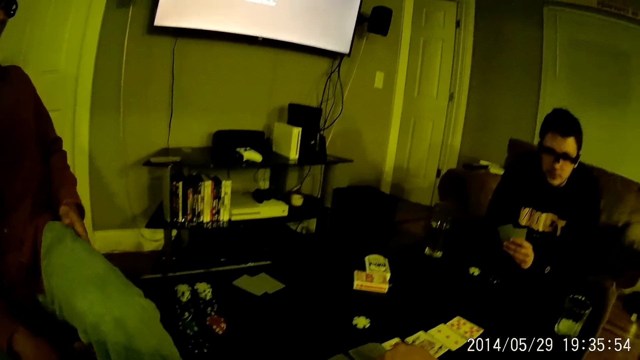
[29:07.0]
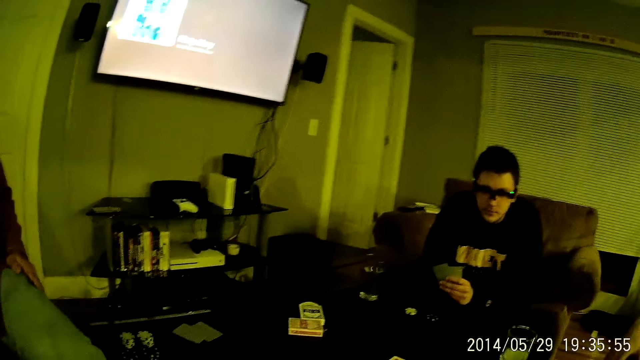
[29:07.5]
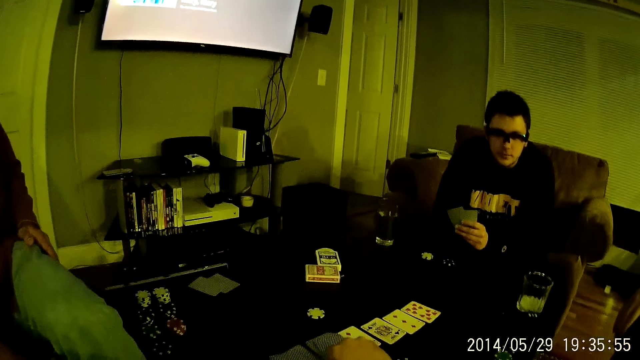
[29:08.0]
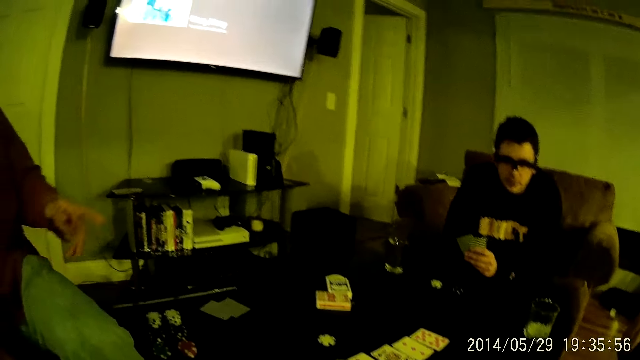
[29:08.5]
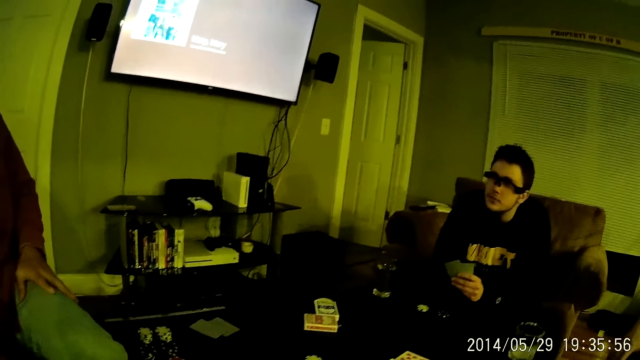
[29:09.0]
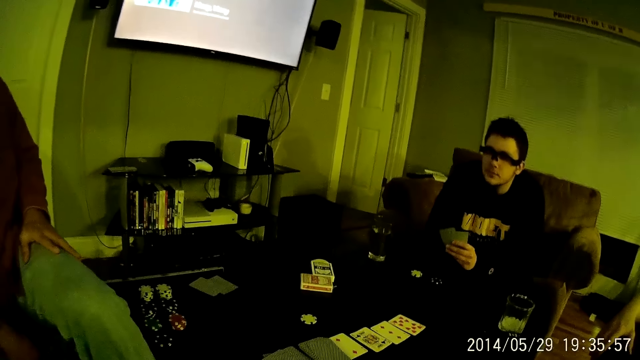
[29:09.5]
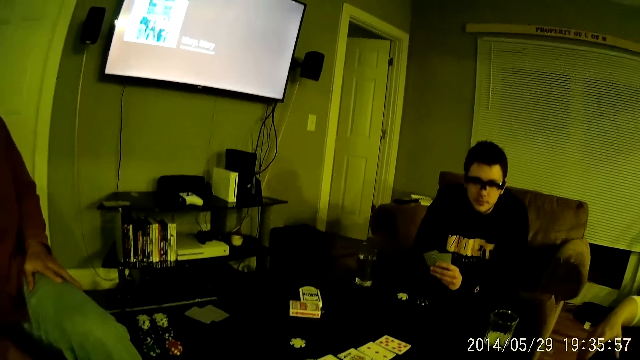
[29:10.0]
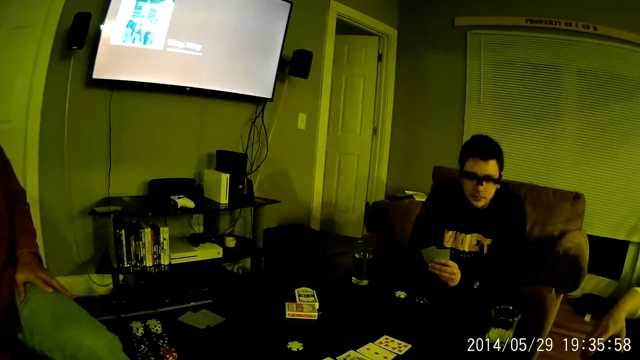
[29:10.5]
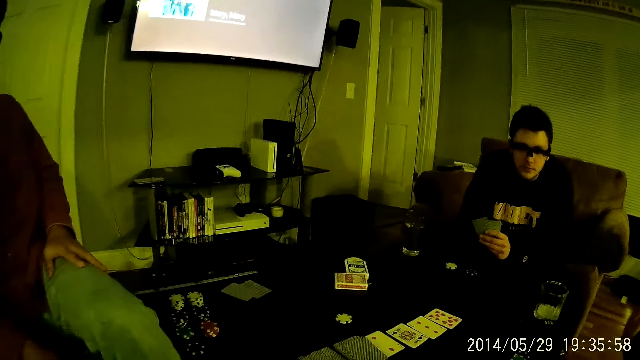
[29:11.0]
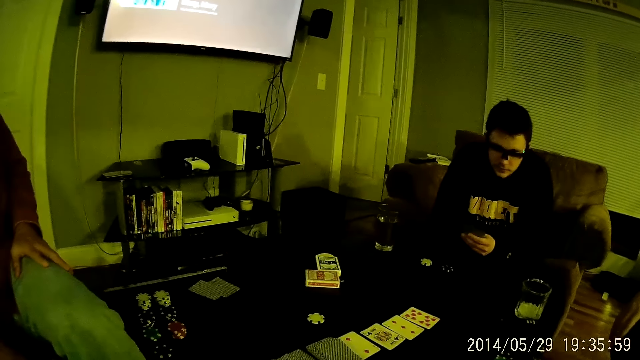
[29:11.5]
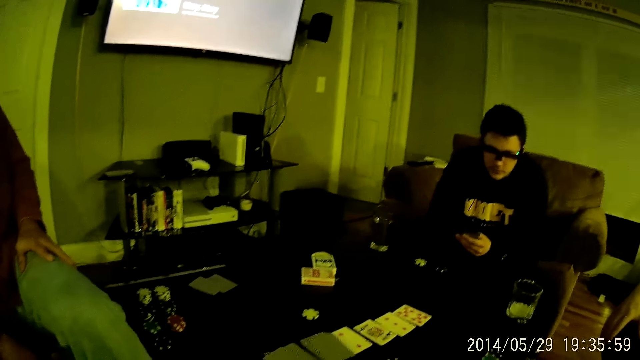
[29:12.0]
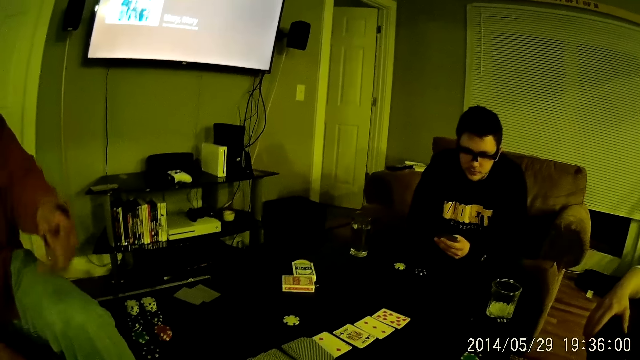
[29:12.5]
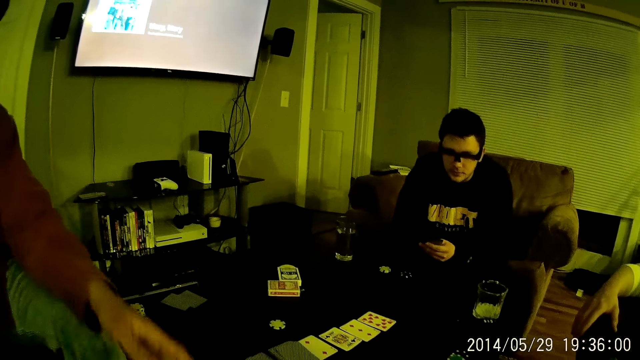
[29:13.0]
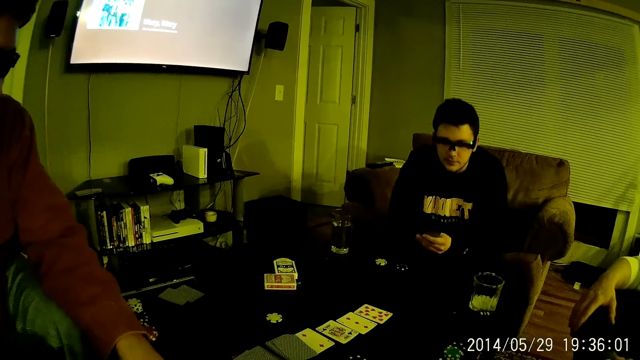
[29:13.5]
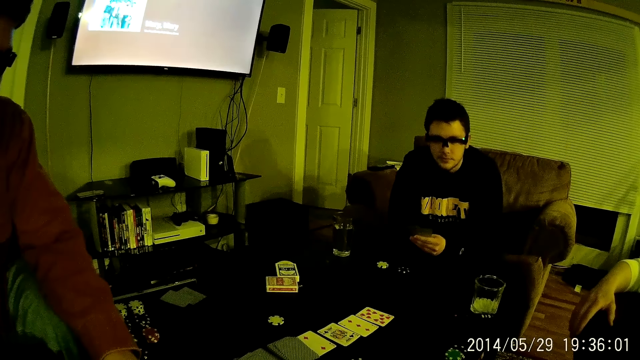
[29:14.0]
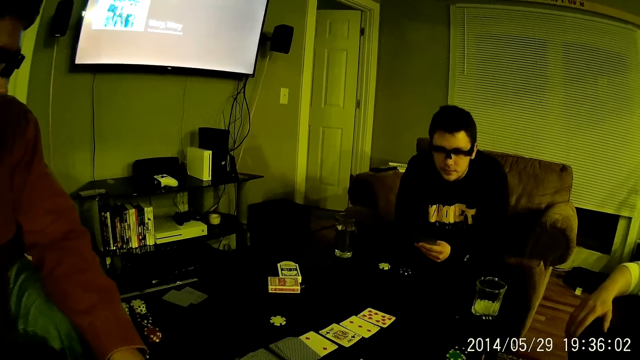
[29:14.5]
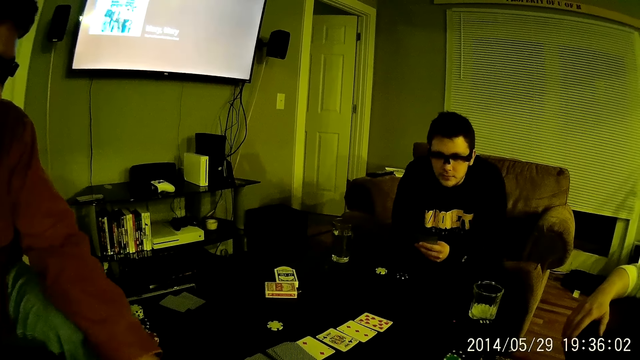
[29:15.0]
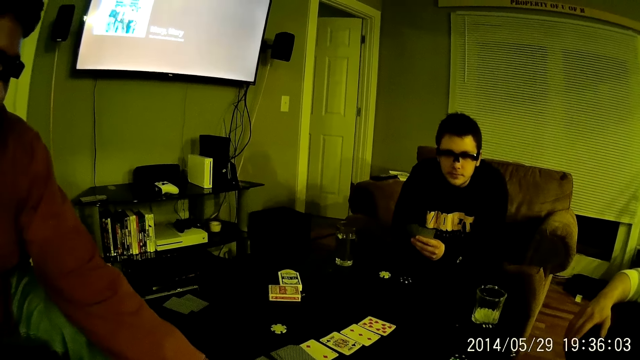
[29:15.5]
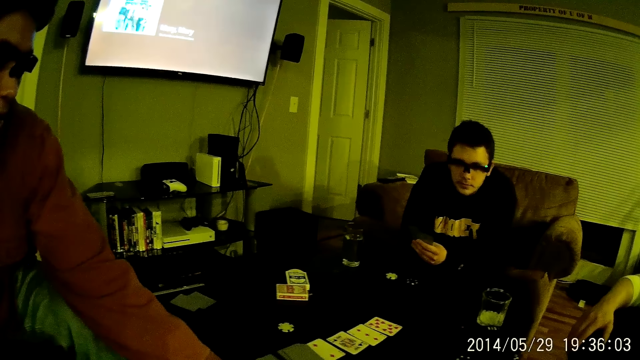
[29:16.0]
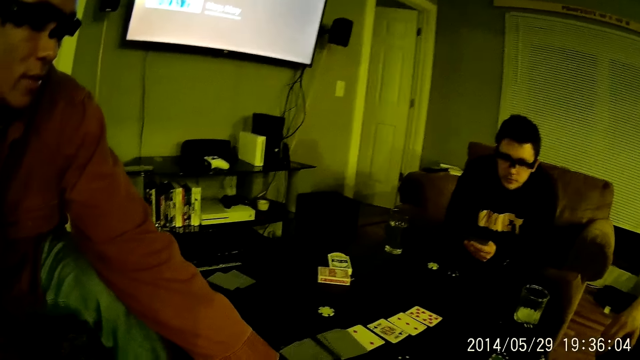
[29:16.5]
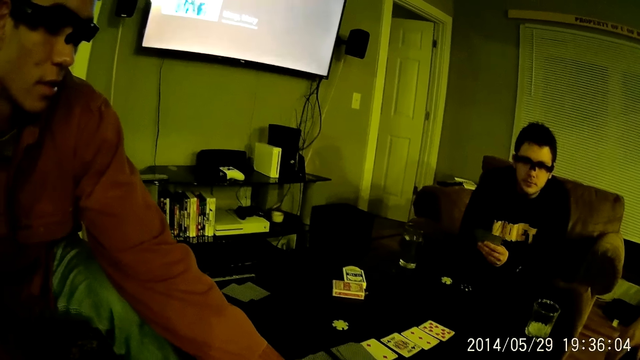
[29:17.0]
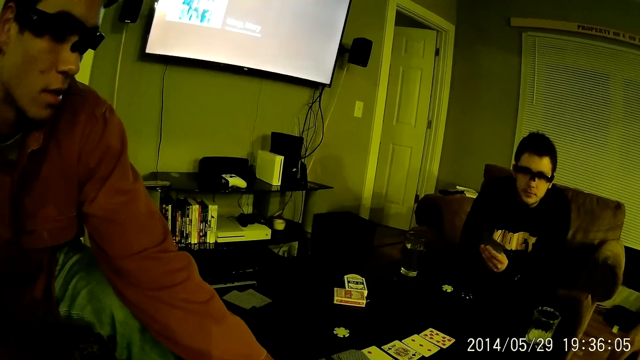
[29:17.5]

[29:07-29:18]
A man points. The man moves the left hand.

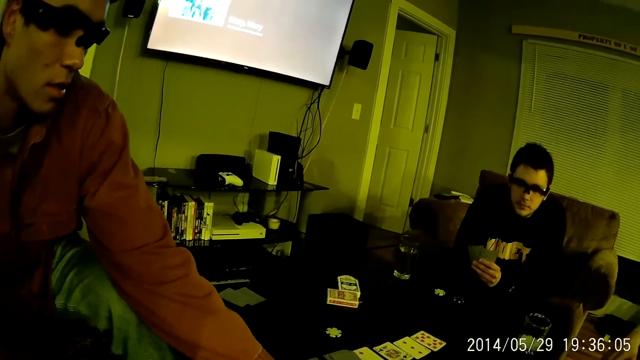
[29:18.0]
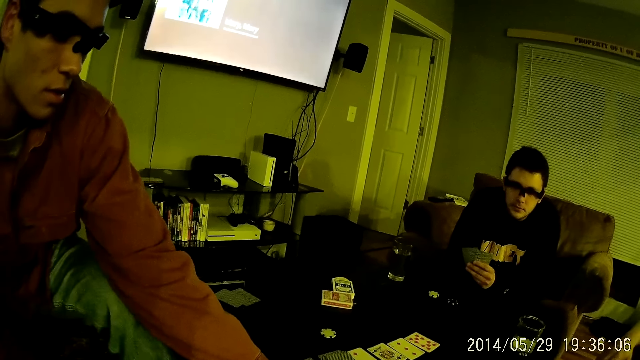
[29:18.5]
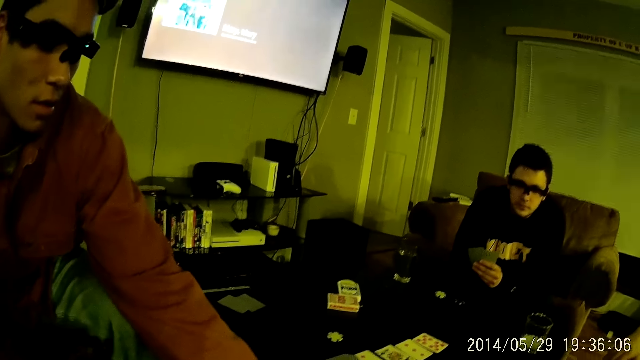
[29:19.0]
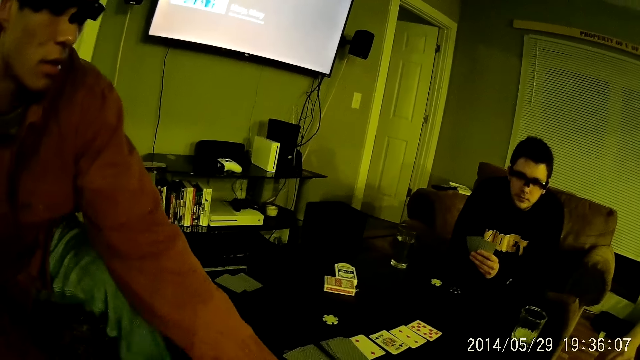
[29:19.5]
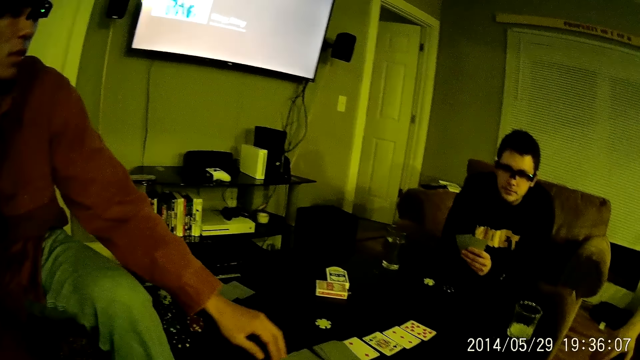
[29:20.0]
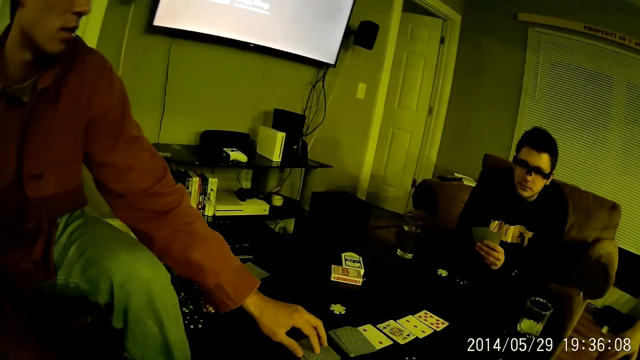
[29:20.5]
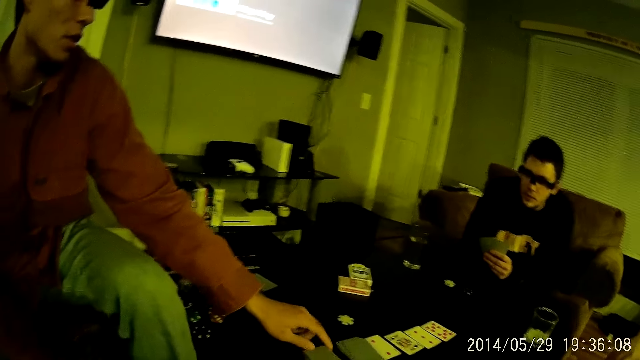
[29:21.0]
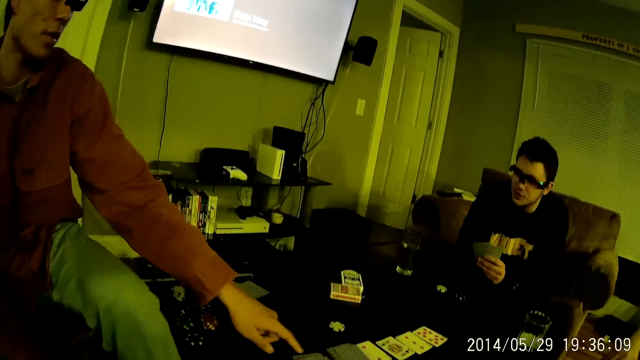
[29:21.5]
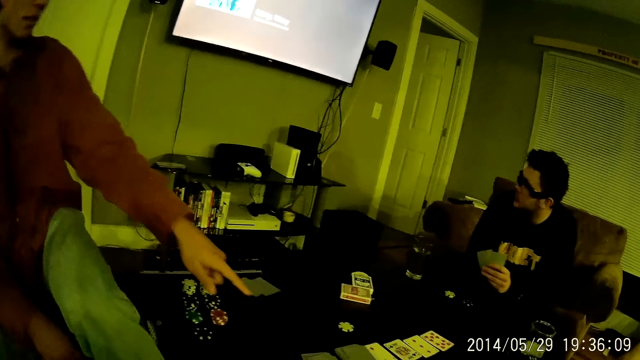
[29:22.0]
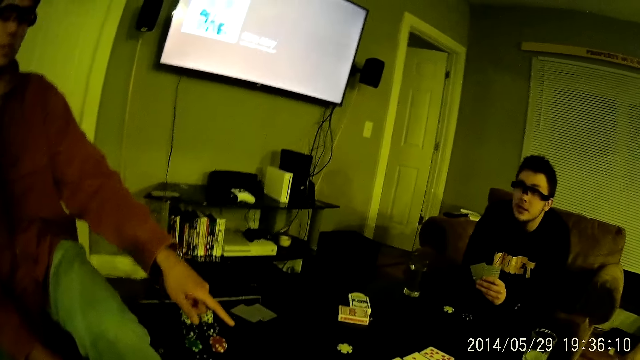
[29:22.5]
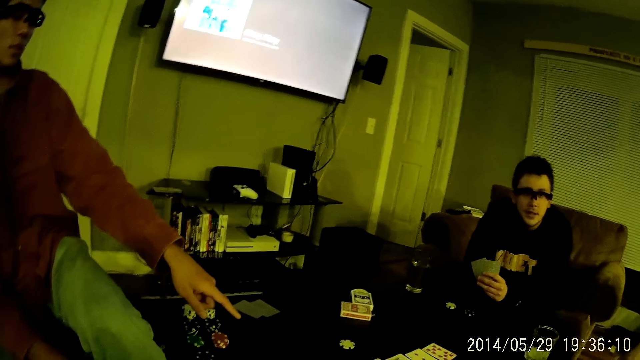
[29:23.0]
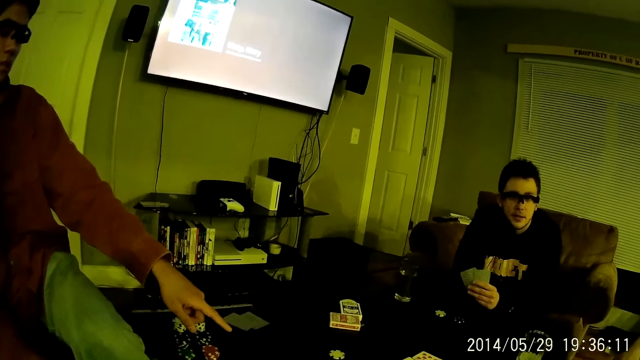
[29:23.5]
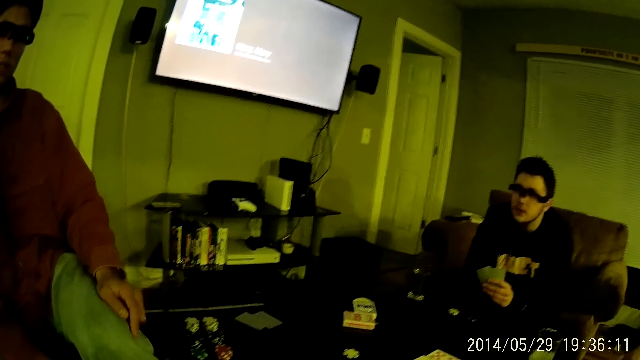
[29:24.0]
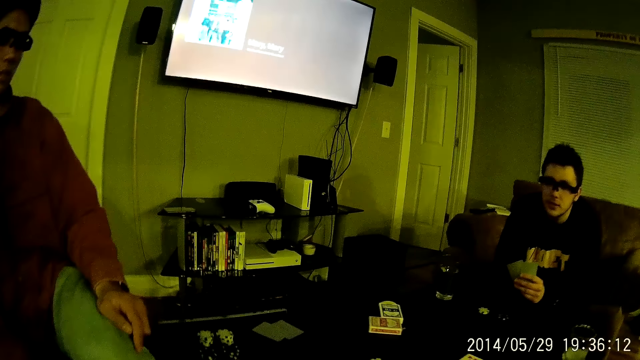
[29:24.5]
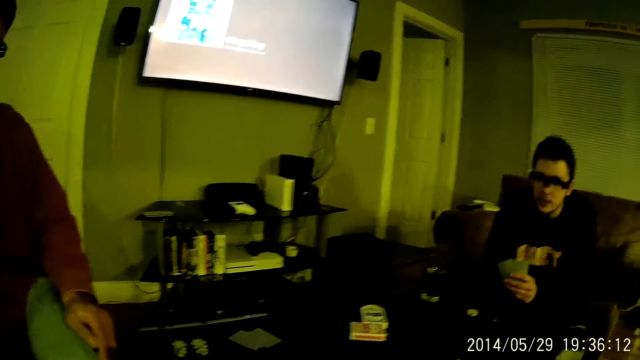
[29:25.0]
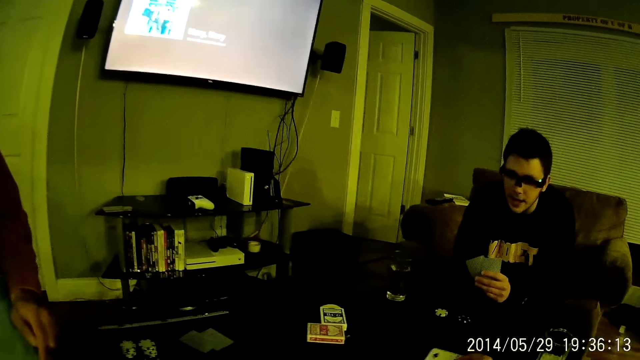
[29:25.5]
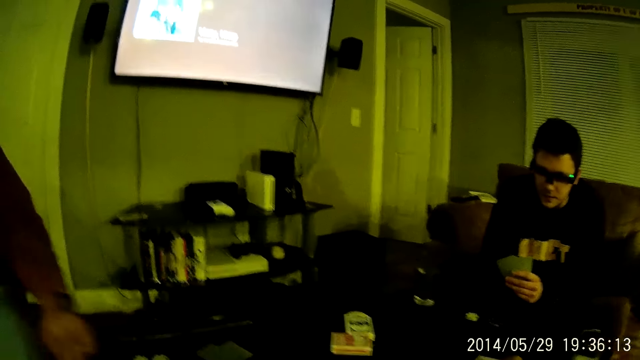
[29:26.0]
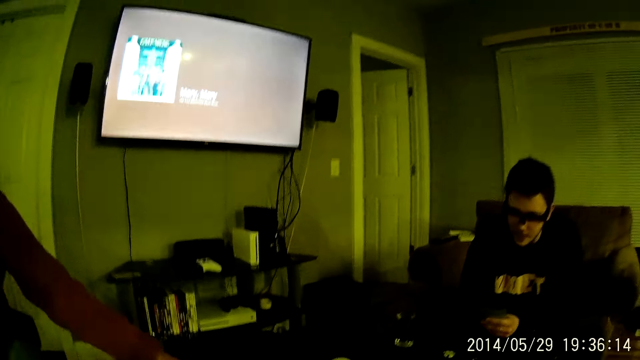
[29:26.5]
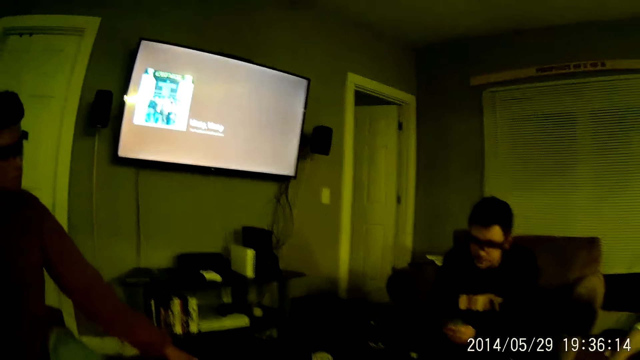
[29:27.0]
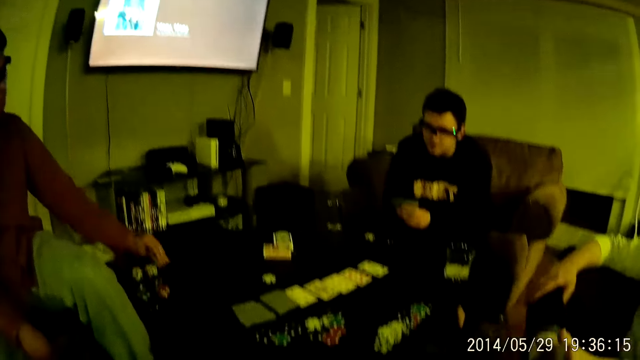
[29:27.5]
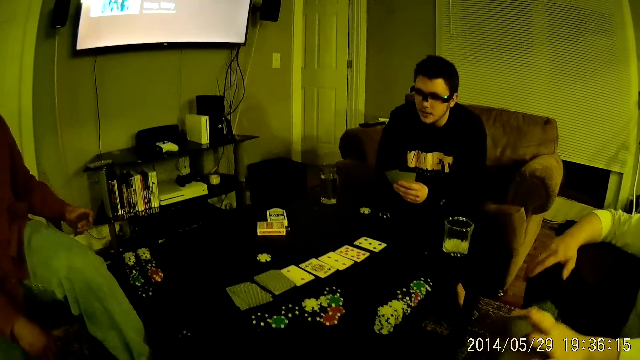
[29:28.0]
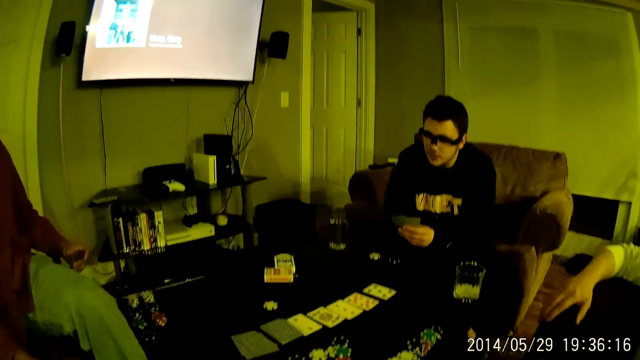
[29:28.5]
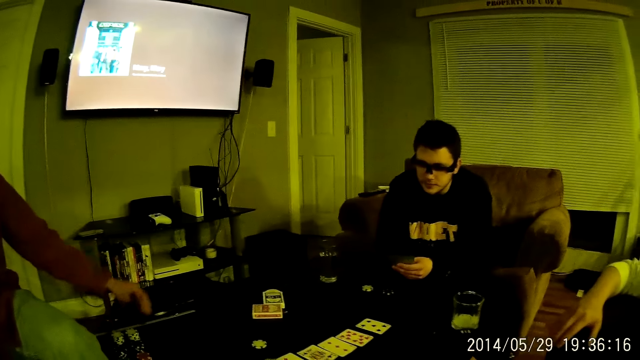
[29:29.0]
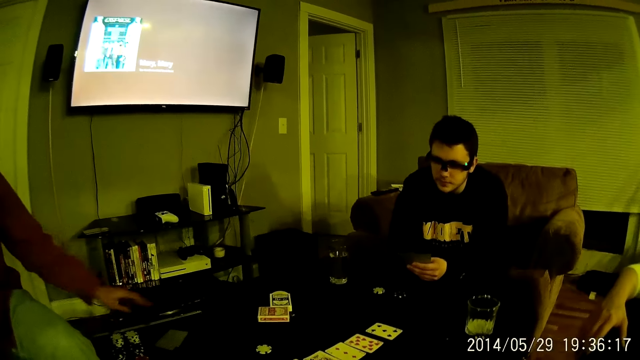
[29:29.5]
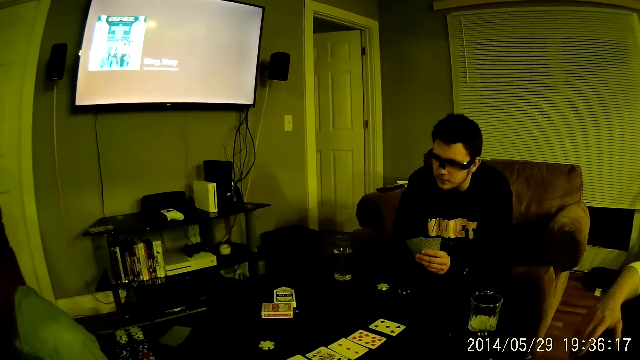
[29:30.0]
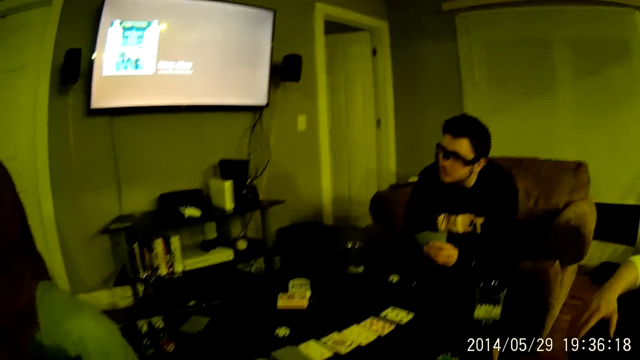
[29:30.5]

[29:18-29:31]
A man touches the card on the table and points at the cards. The man takes the cards from the table and drops the cards on the table. Another man nods his head.
